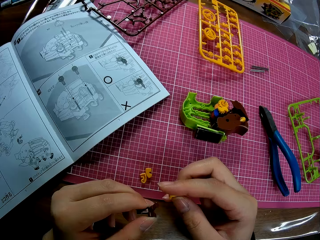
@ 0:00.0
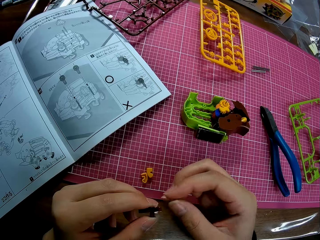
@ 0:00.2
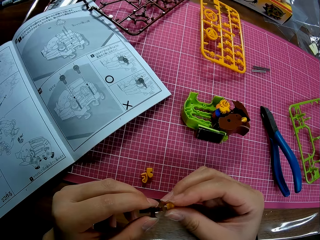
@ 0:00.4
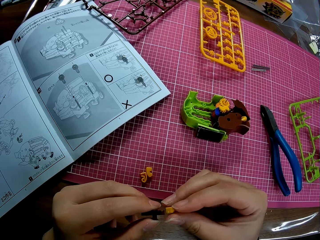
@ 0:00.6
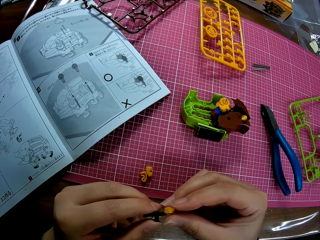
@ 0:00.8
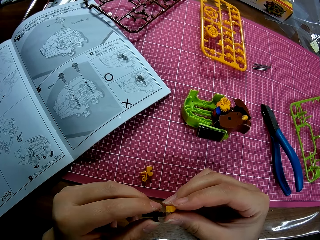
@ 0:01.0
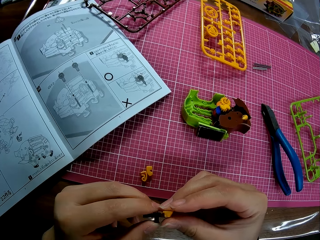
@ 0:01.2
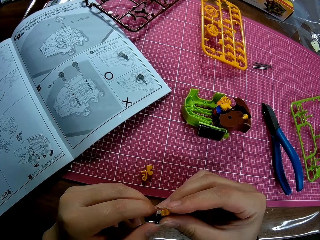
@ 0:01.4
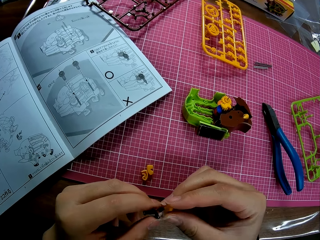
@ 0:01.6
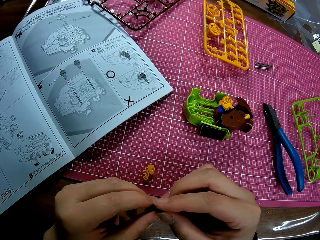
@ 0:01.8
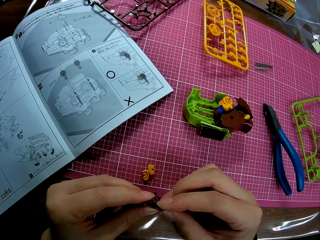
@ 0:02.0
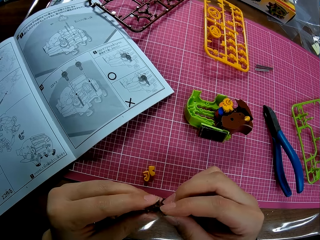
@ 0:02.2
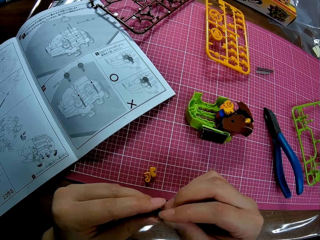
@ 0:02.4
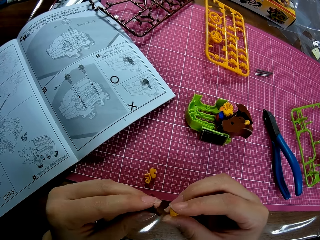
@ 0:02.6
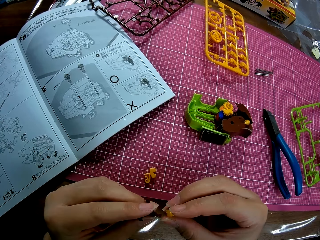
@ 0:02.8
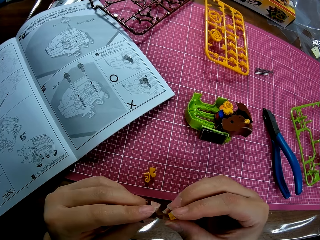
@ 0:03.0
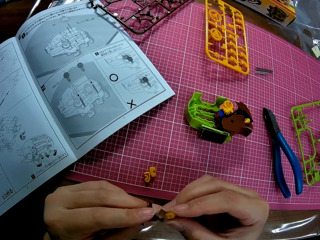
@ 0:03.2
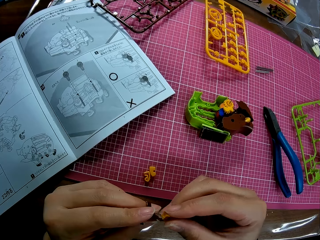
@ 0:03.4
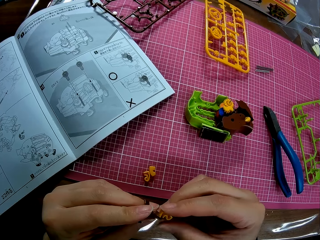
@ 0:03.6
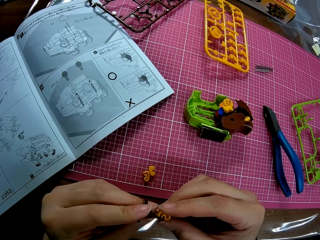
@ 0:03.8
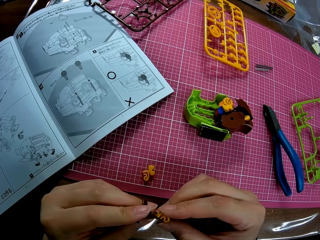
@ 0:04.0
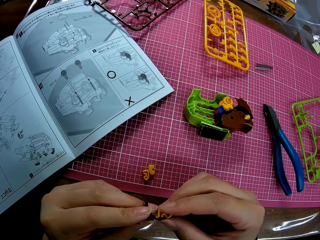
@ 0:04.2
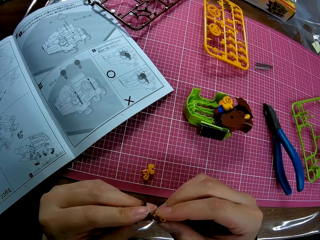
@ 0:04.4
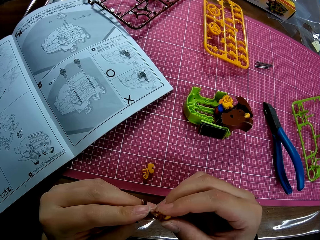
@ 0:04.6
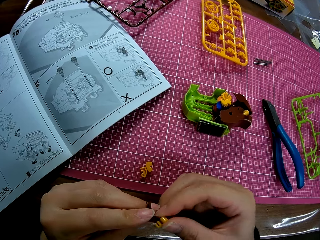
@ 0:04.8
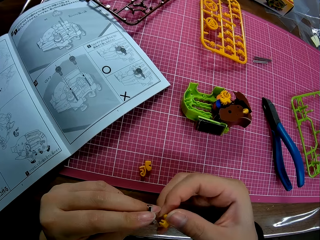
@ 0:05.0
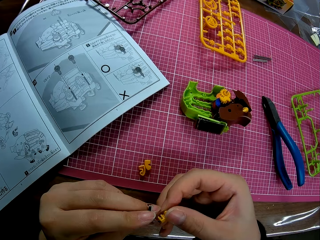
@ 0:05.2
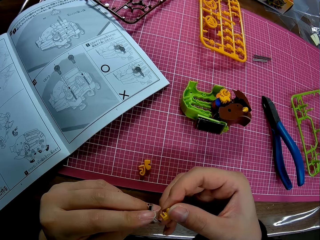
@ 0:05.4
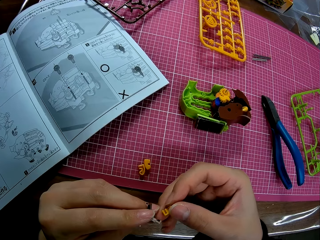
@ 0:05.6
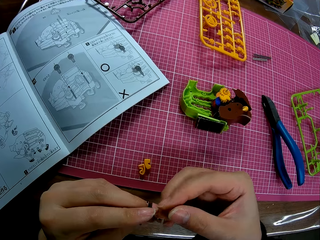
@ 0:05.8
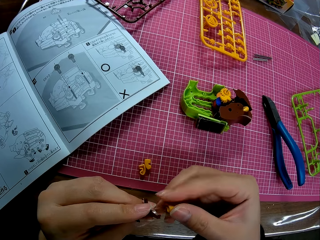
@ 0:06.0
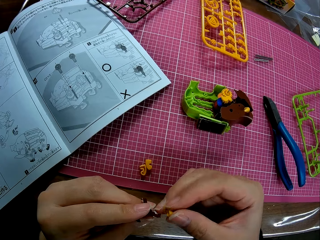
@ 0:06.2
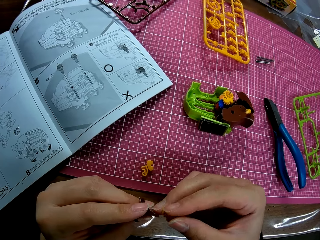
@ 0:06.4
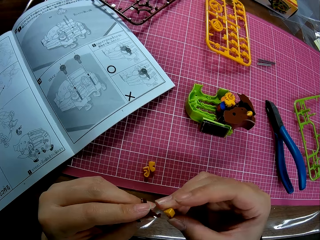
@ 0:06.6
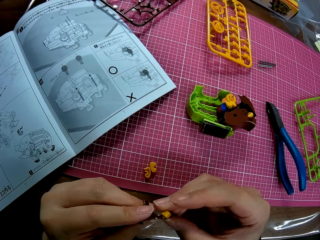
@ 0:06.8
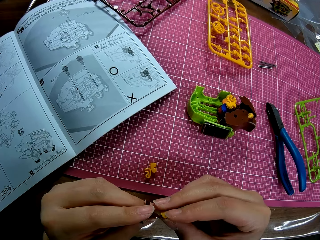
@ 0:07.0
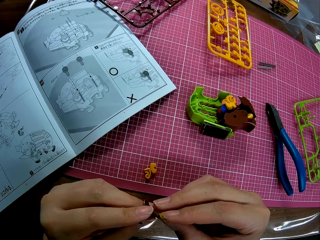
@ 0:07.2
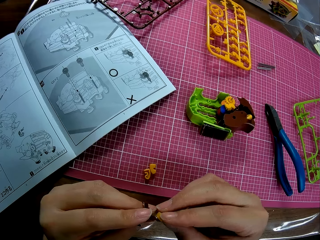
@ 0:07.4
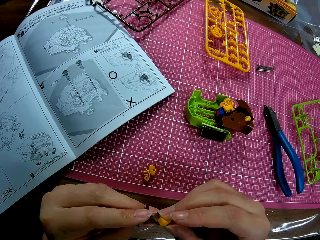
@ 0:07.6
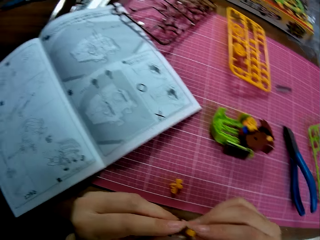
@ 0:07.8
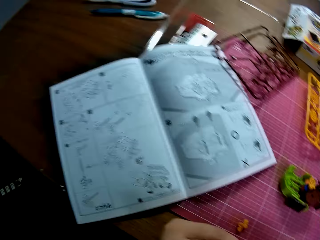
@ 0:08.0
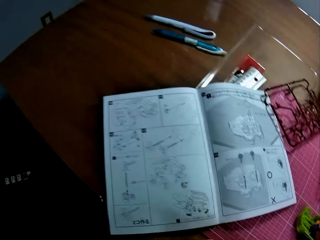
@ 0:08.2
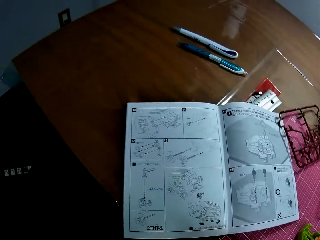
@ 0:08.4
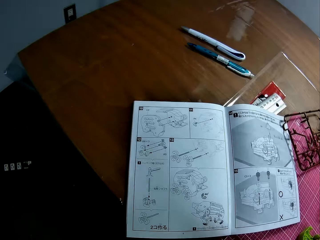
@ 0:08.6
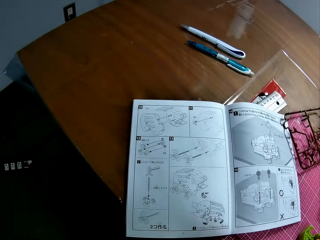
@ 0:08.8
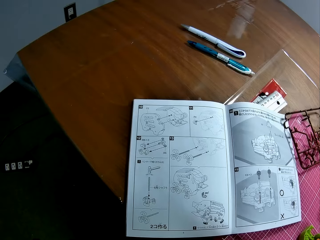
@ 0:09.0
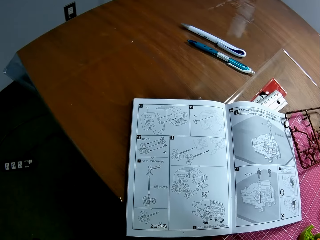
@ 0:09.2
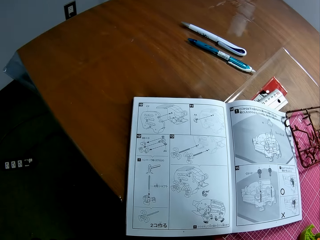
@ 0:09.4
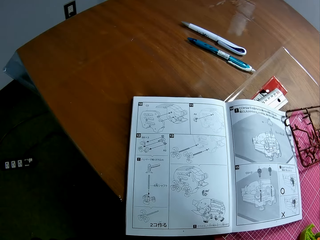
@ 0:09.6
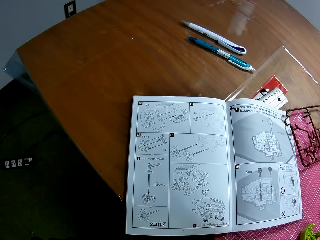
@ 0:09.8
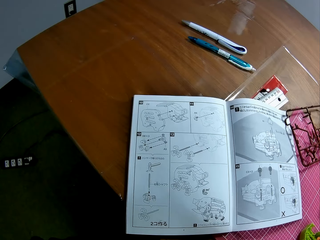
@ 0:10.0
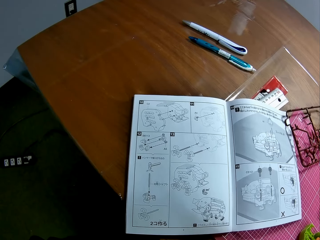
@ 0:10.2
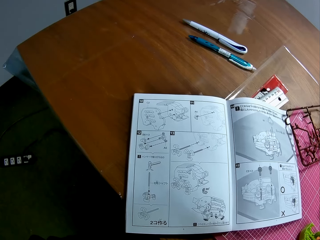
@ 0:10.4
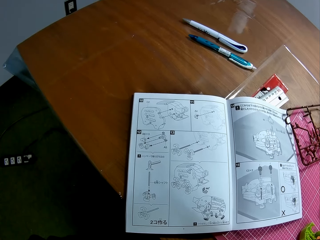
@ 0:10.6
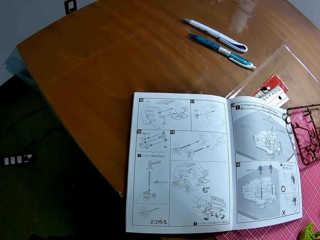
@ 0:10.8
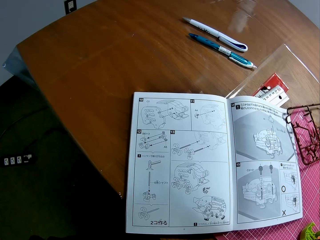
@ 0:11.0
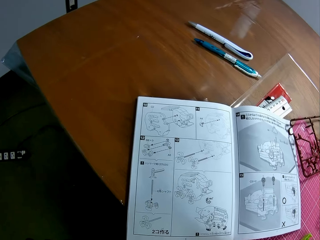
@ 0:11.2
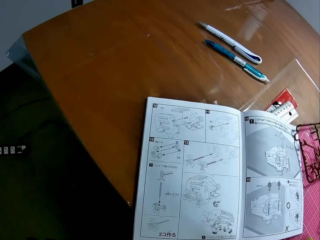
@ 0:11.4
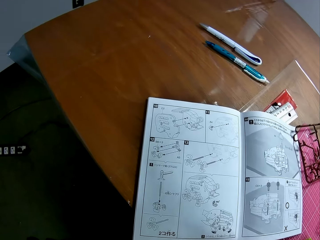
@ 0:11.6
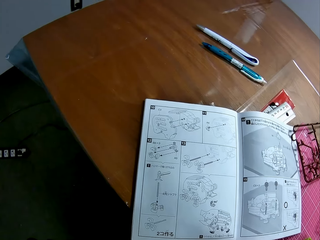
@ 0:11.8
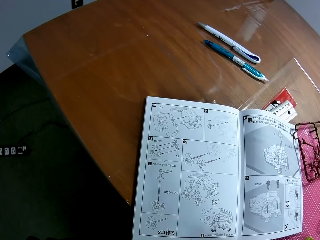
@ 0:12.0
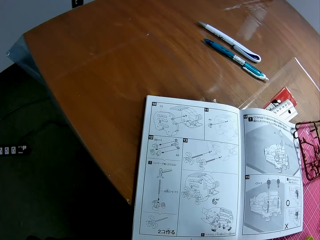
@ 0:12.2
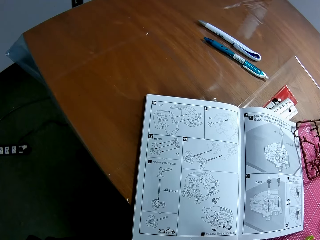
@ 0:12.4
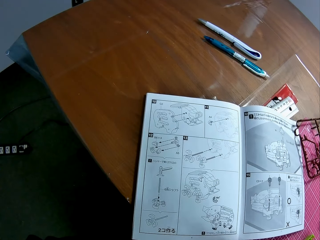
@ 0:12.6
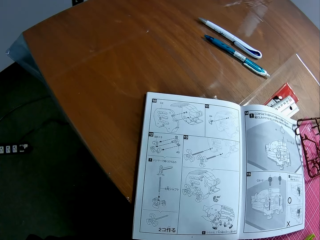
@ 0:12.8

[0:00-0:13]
The camera wearer joins two plastic pieces together. He holds the piggy bank model pieces in his hand. He looks at the illustration book.

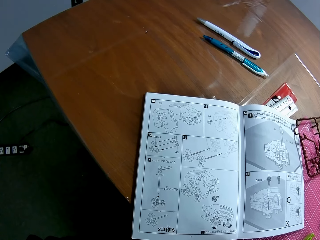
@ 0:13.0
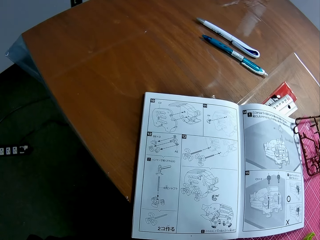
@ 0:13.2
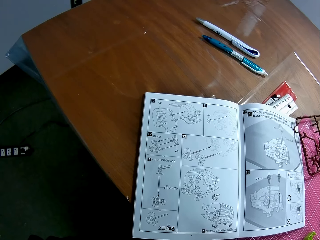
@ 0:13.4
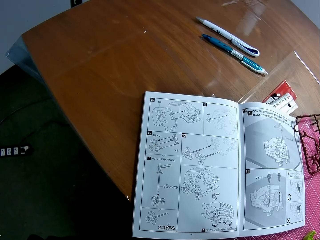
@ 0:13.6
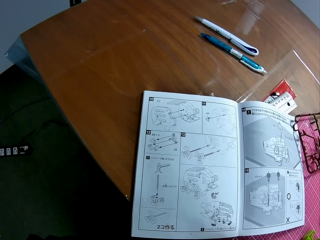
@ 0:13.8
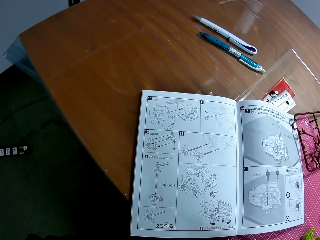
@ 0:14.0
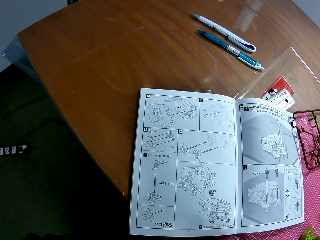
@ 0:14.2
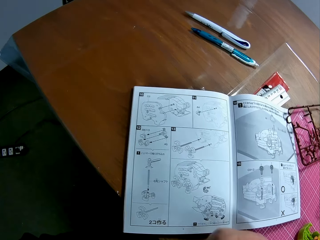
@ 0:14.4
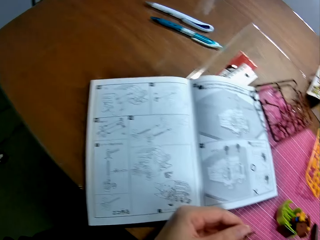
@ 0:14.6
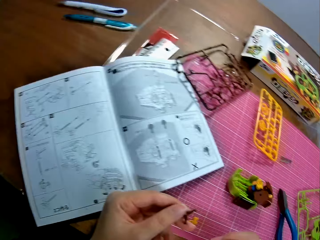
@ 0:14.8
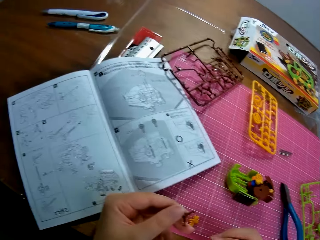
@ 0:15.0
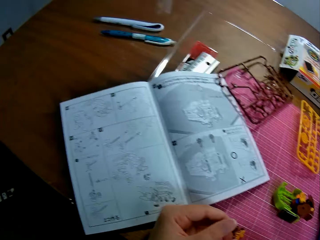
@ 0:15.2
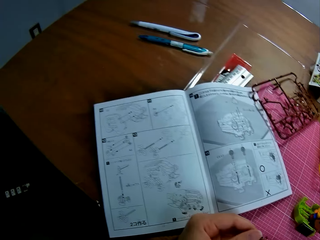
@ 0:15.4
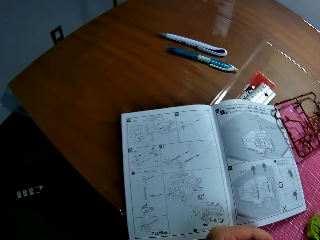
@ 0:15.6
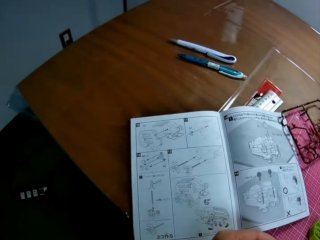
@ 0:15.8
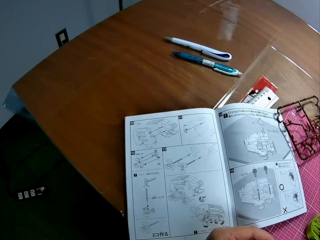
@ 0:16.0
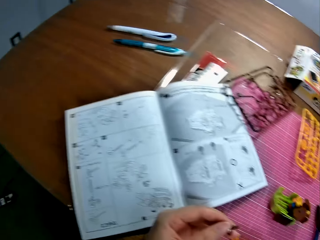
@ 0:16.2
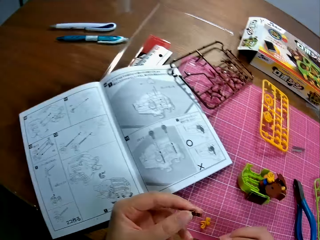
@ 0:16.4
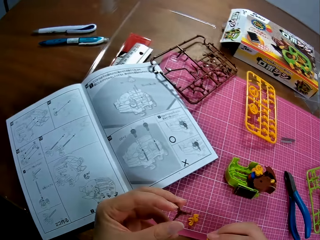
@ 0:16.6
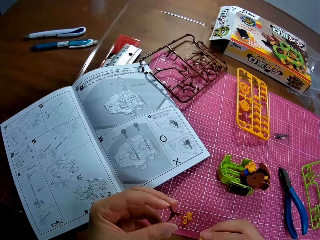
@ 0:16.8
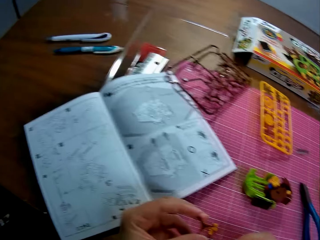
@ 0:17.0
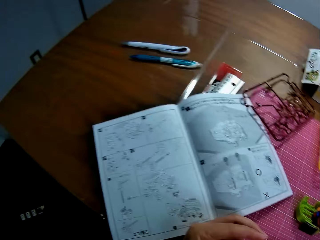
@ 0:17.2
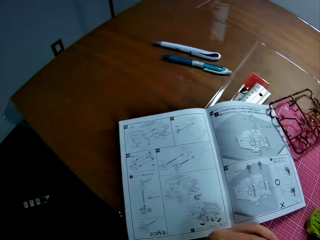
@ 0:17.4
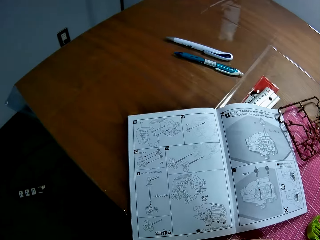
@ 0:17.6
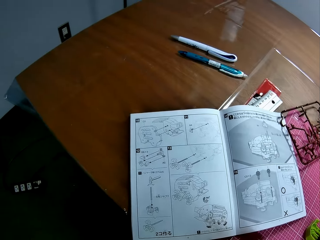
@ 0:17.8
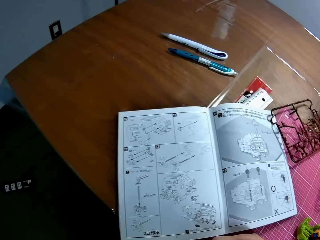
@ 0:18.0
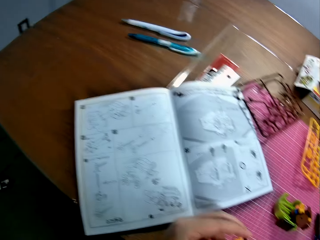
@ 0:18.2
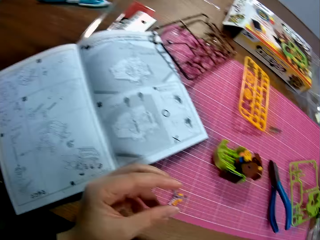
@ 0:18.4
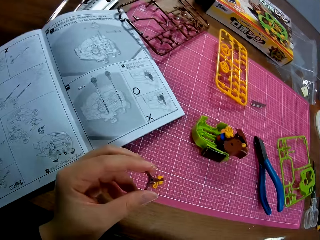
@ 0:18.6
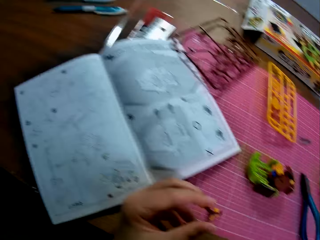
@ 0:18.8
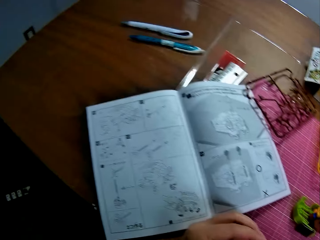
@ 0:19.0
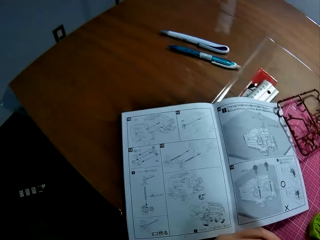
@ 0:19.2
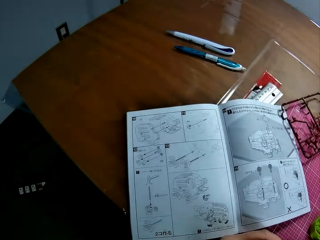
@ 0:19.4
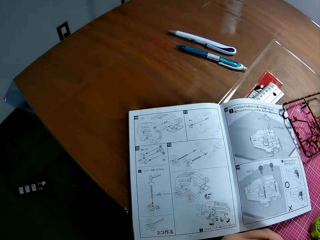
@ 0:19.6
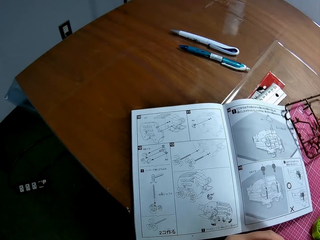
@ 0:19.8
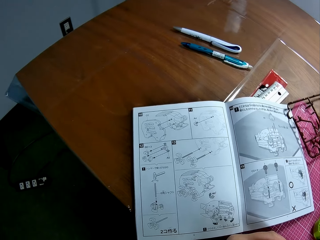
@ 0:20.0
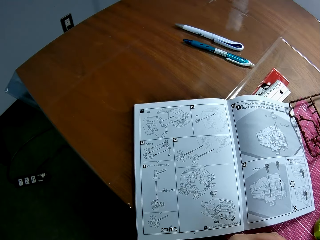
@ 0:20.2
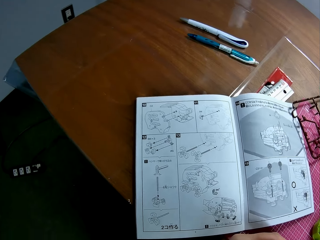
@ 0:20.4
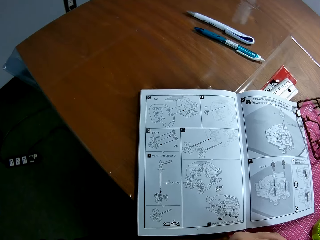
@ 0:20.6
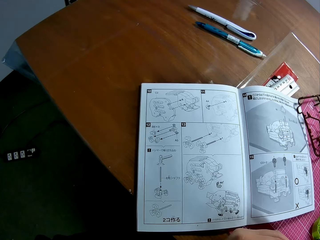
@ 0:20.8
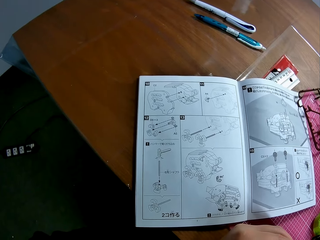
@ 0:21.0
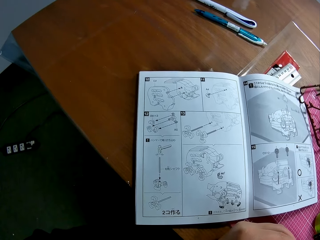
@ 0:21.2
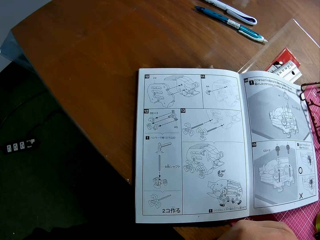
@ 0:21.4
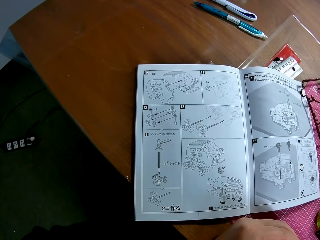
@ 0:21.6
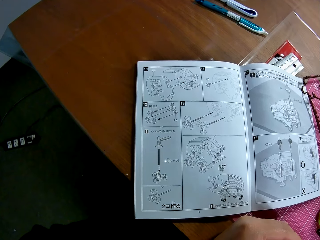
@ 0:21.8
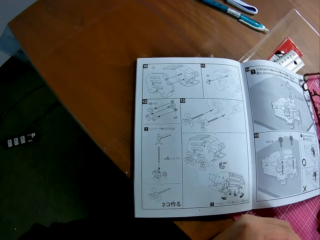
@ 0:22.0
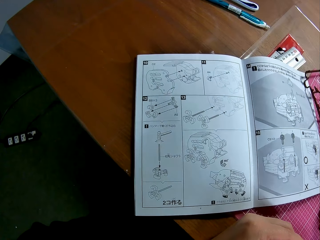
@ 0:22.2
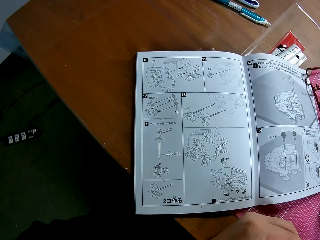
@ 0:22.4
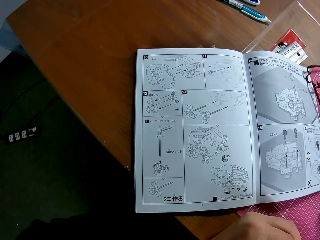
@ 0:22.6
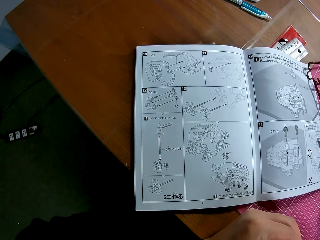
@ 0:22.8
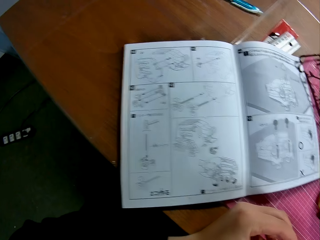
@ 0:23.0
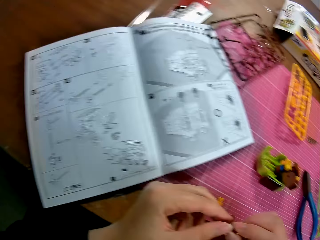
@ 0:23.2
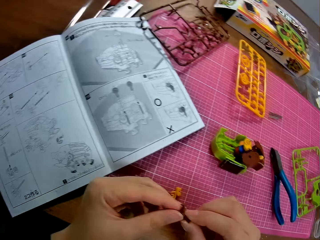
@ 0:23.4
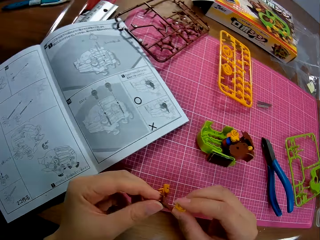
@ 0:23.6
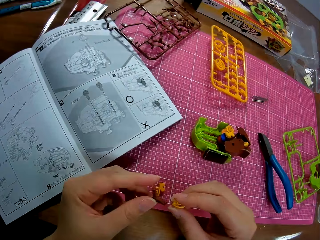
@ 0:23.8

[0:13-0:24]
The camera wearer looks at the model piece in his hand. He looks at the illustration book. He looks at the model piece in his hand. He looks at the illustration book.
